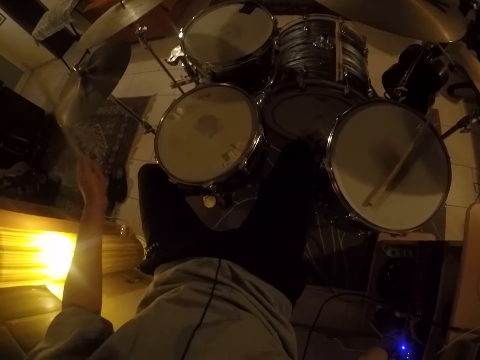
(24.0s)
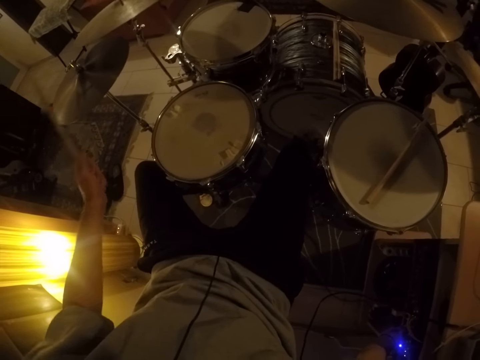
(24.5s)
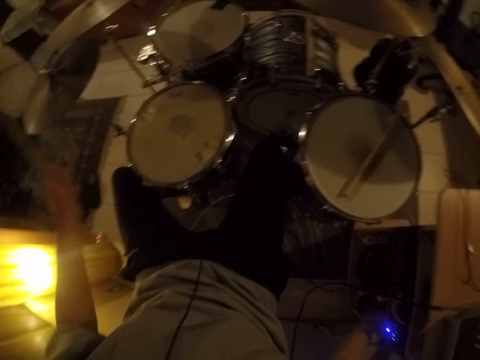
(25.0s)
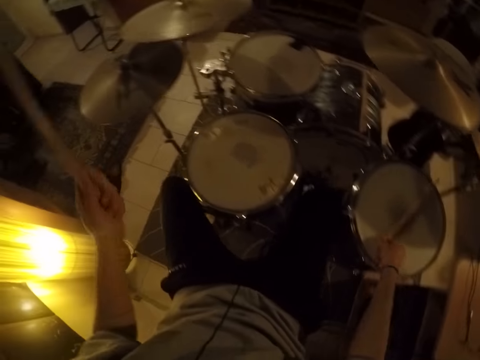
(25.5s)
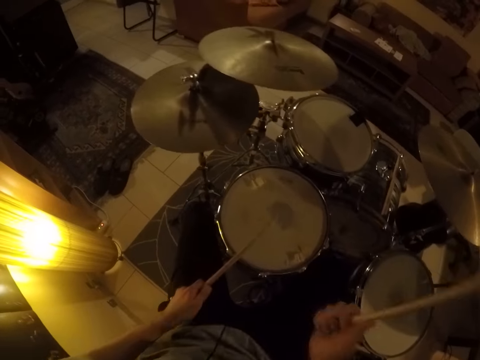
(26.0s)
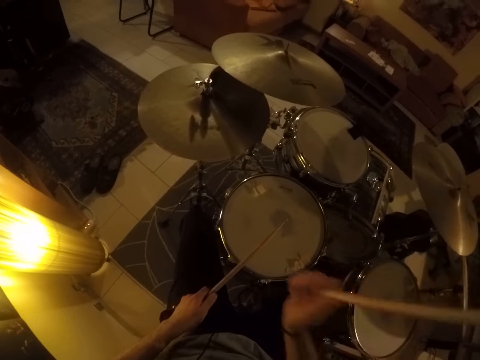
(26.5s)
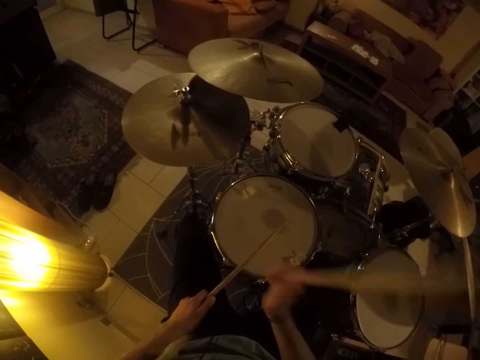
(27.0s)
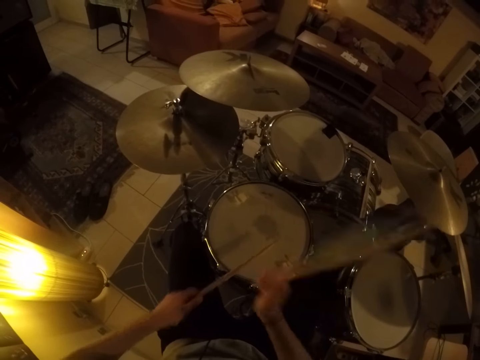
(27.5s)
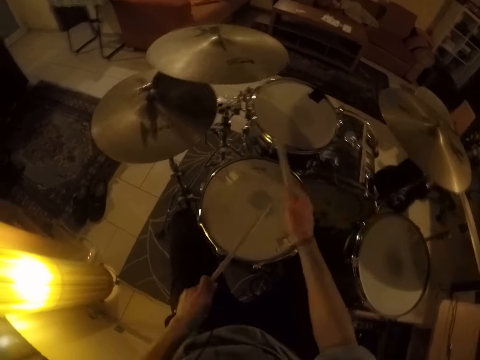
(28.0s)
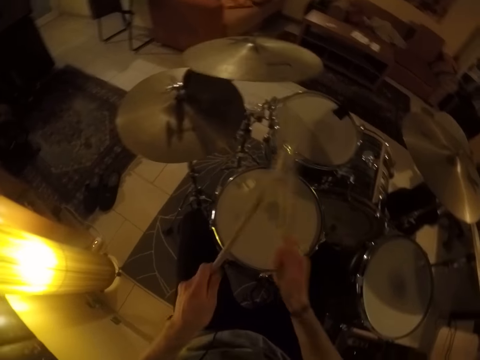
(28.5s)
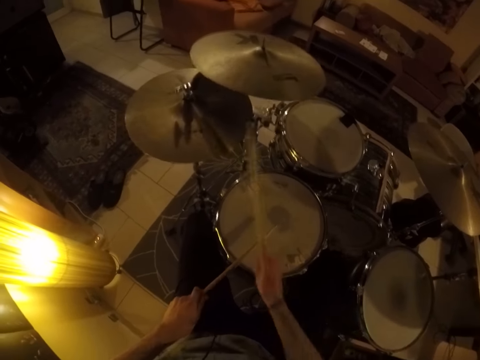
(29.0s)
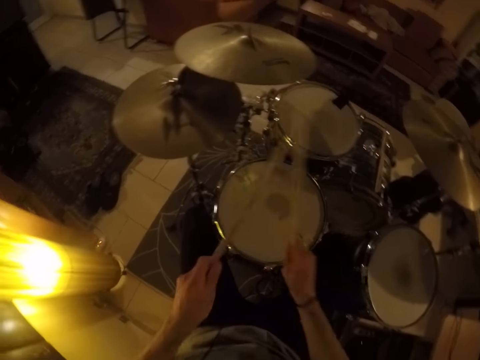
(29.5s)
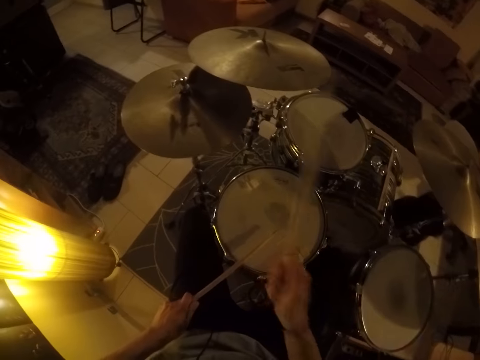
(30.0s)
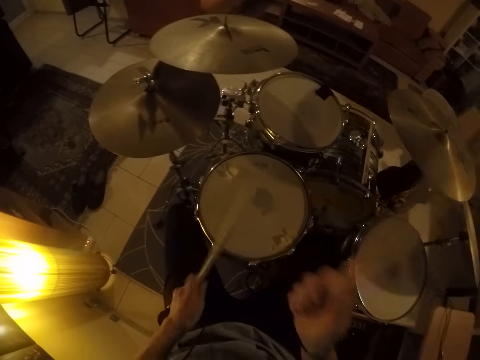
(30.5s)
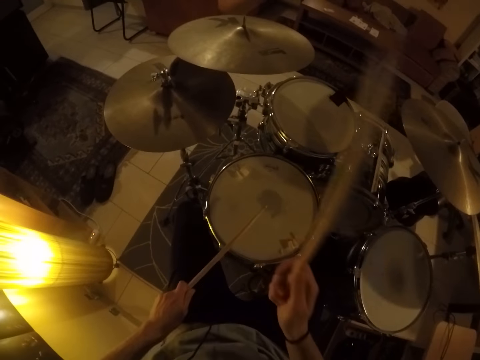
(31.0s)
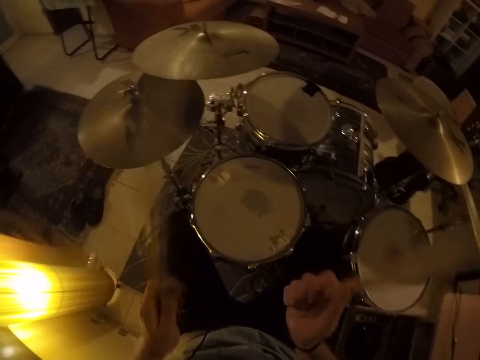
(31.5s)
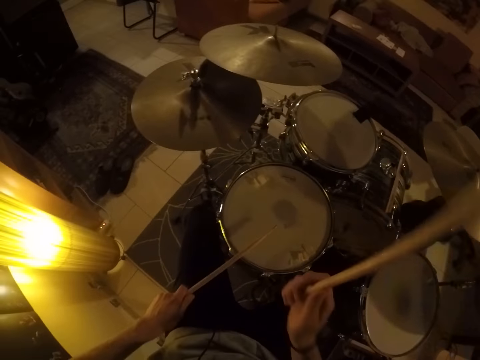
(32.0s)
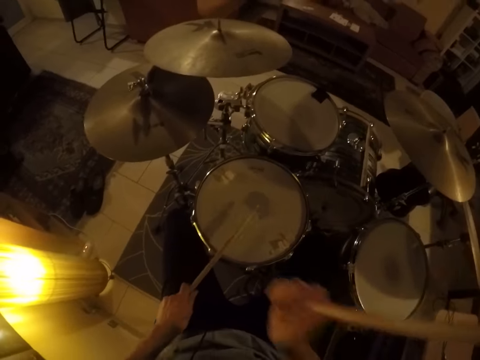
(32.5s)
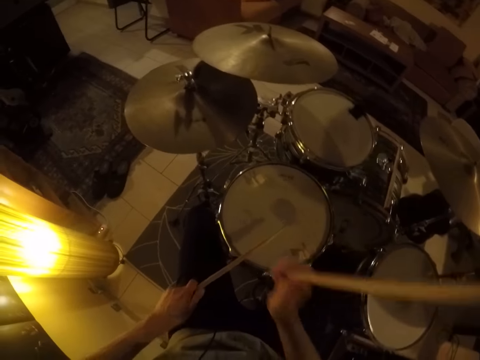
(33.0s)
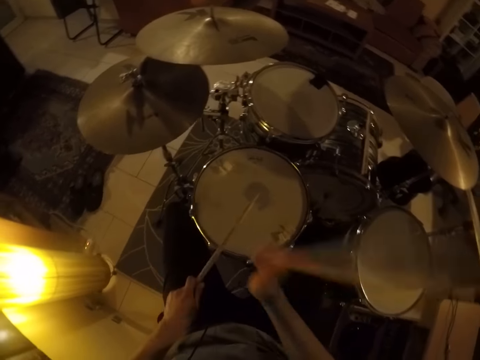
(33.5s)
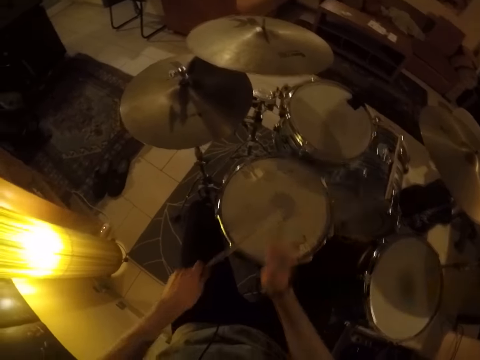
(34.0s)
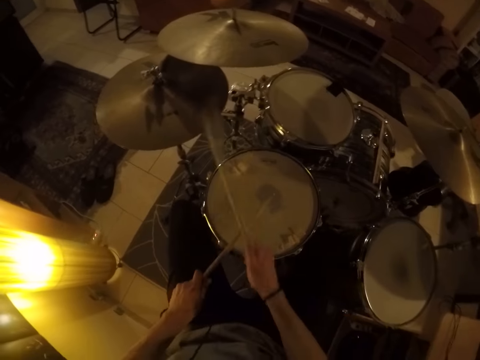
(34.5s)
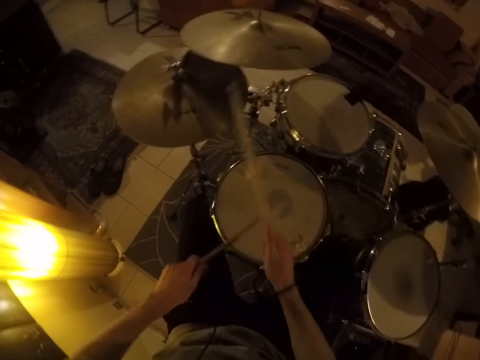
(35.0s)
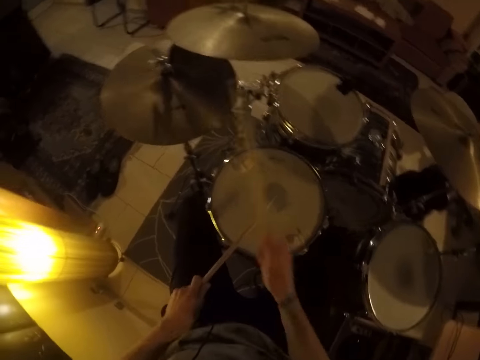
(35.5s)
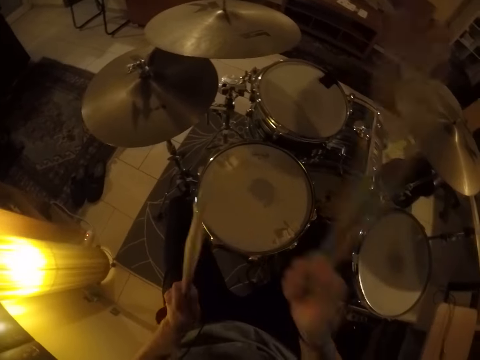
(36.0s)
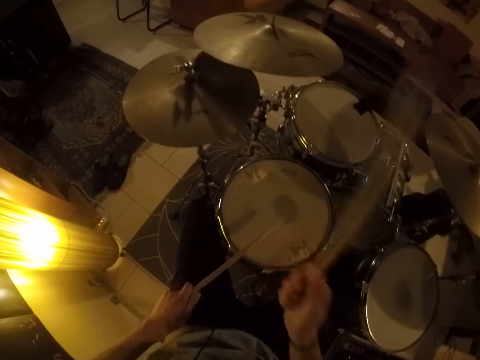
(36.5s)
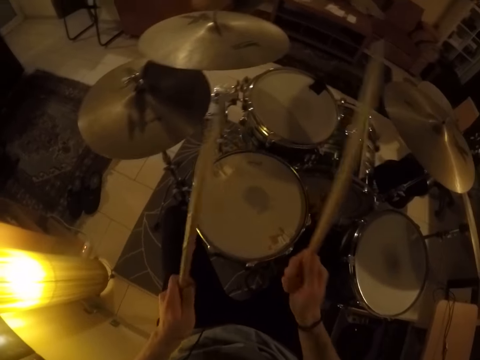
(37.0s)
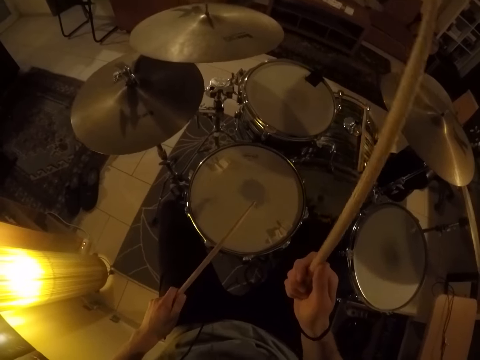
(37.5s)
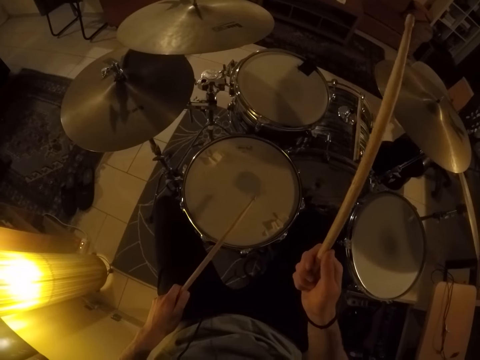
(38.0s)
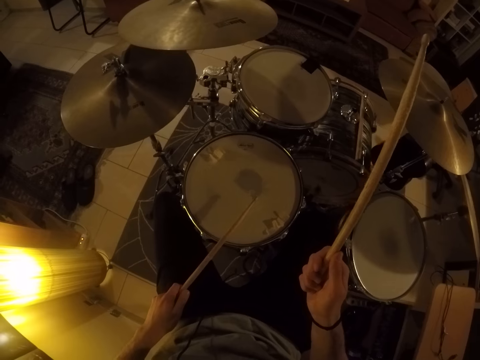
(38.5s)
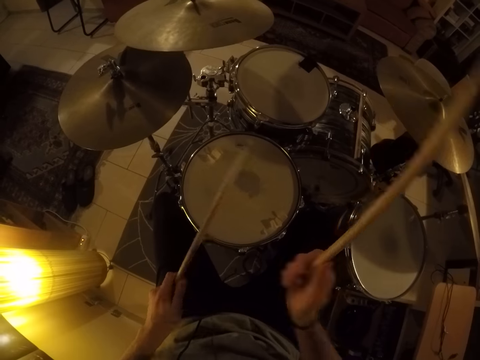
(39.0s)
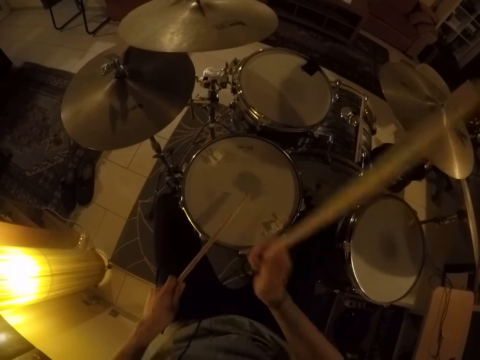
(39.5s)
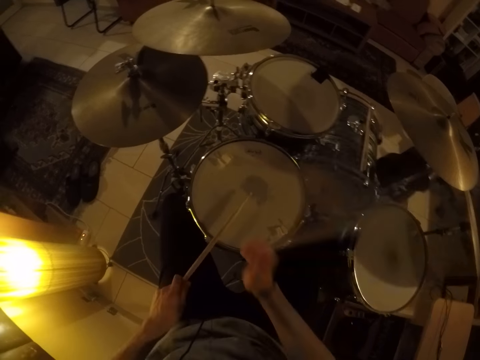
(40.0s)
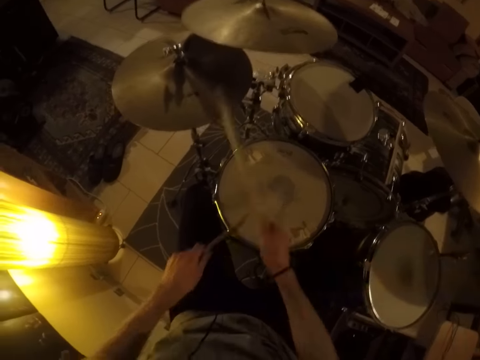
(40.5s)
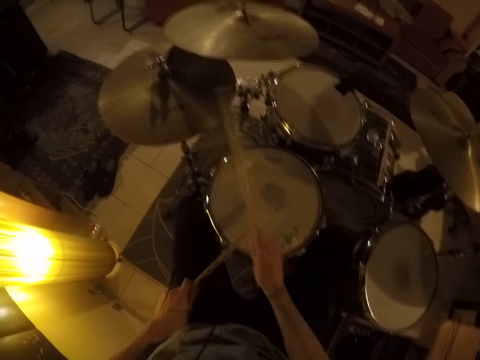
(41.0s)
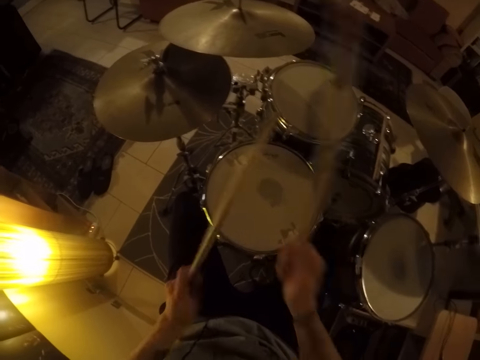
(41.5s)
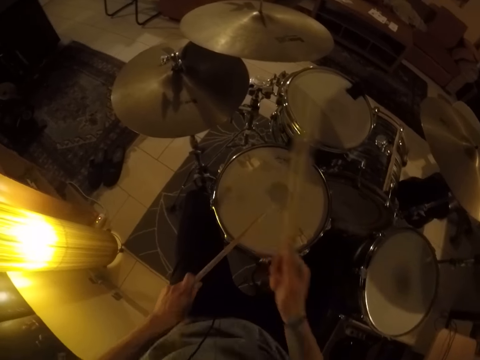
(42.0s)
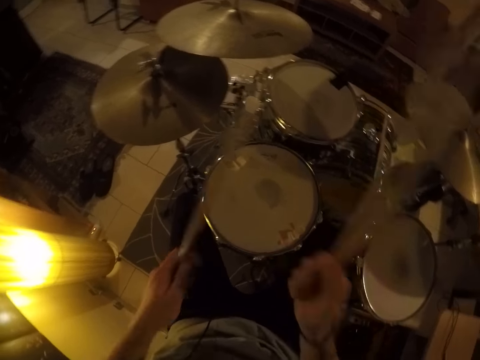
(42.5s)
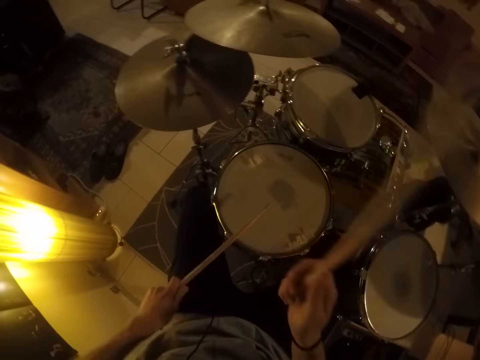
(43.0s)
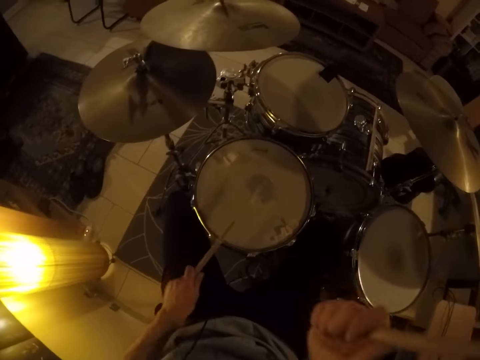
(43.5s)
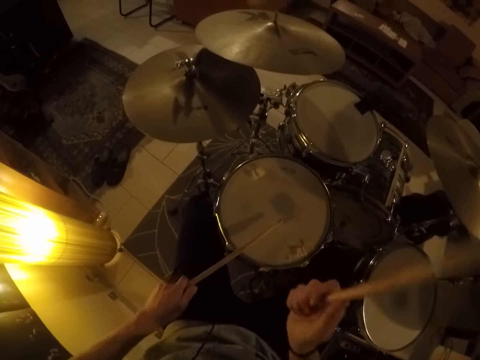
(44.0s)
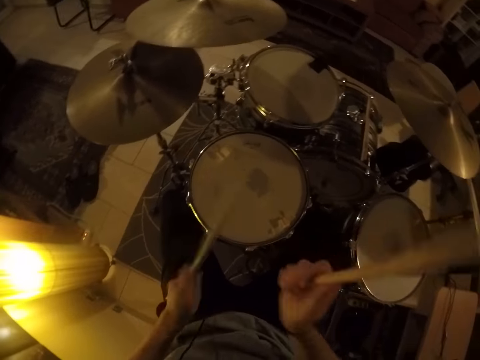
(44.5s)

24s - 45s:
The camera wearer picks the drumstick from the drum with his right hand. He beats the drum with the drumsticks in both hands. He beats the drum with the drumsticks in both hands again.

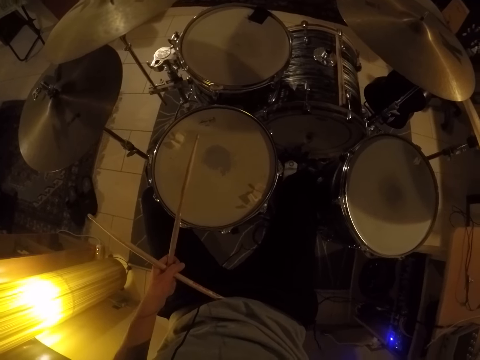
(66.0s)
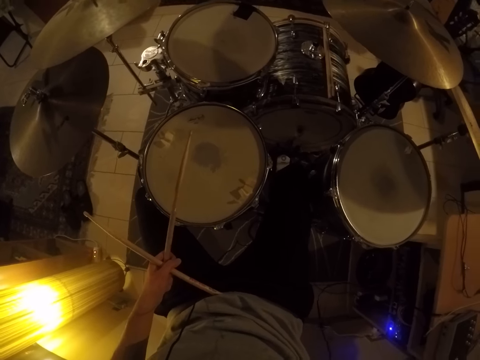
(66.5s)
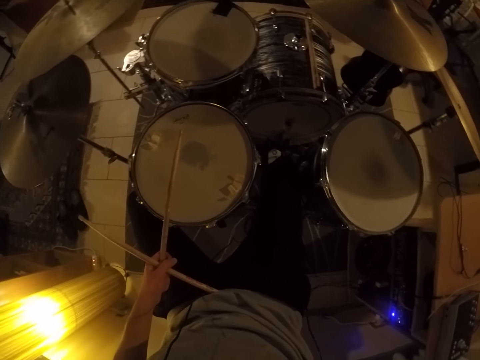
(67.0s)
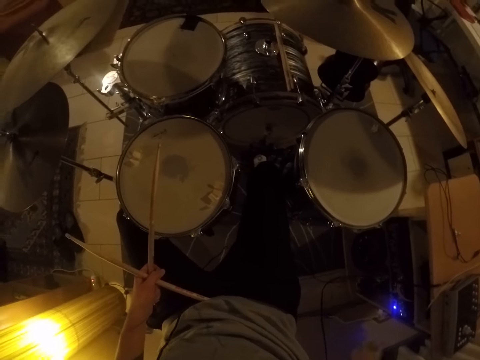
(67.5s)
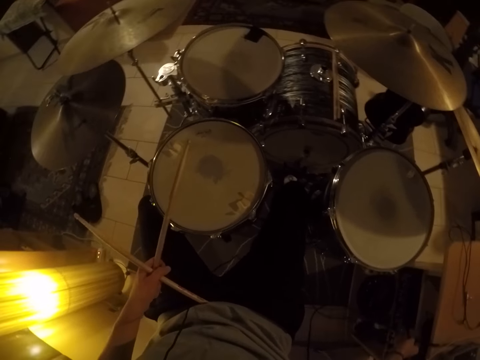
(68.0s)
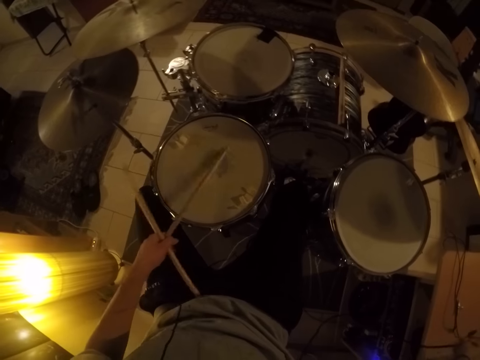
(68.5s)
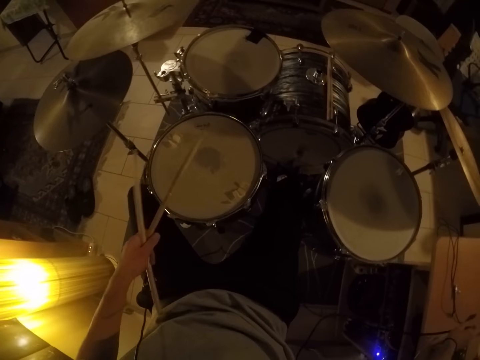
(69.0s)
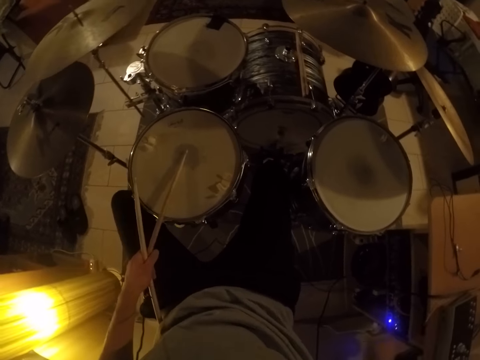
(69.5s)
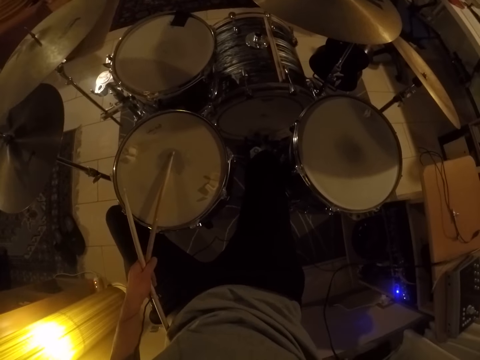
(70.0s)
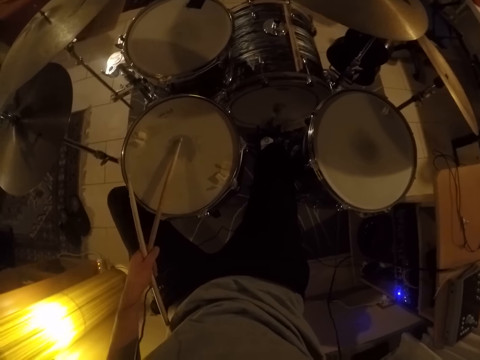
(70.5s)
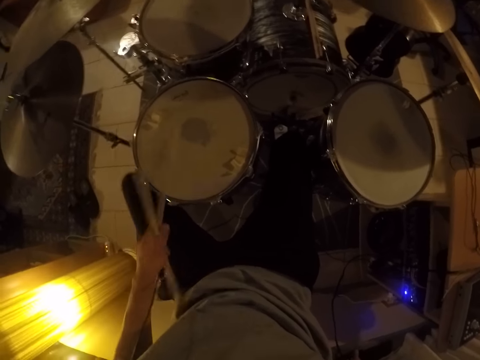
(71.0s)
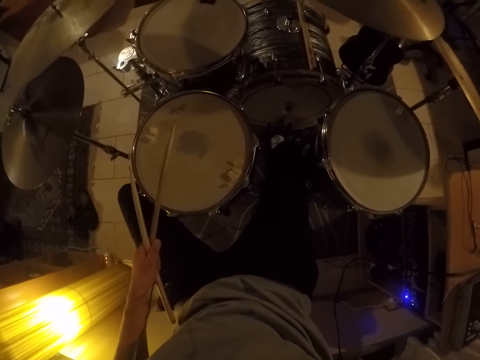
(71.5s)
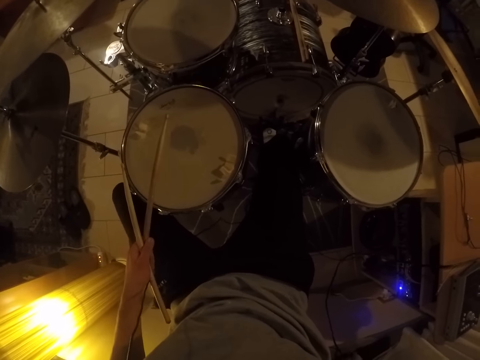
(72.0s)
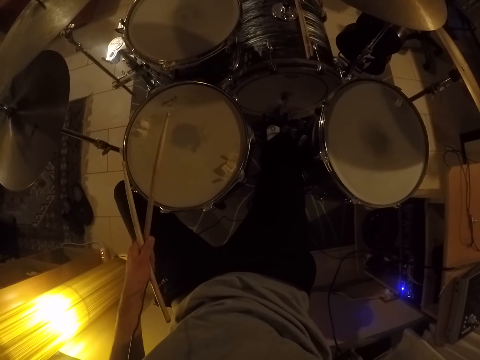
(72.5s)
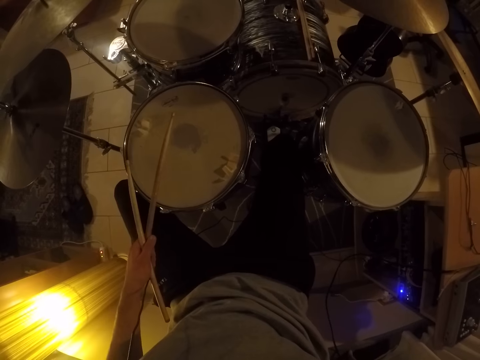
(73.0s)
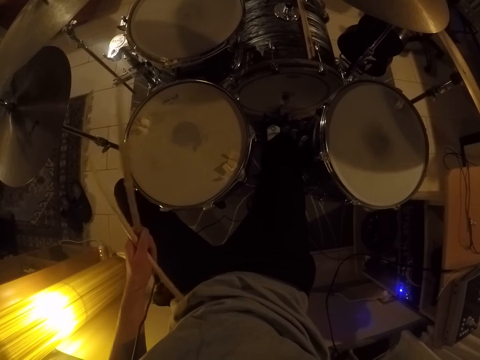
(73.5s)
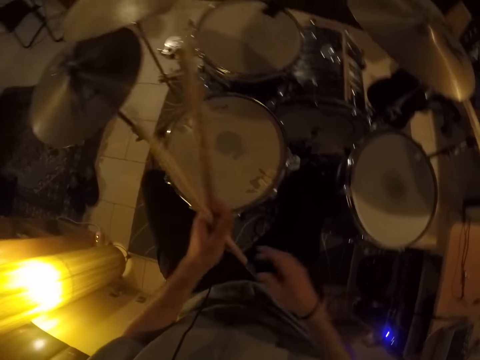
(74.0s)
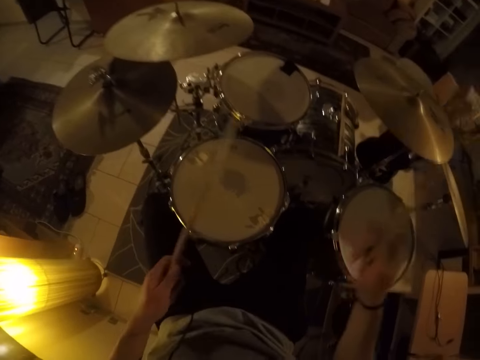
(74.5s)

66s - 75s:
The camera wearer adjusts the sound system. He beats the drum with the drumstick in his left hand. He clicks on the cell phone. He beats the drum with the drumstick in his left hand again. He passes the drumstick from his left hand to his right hand. He beats the drum with the drumsticks in both hands.
